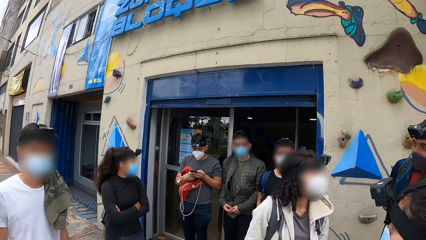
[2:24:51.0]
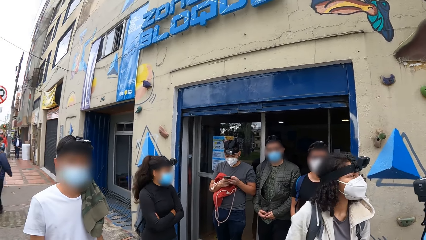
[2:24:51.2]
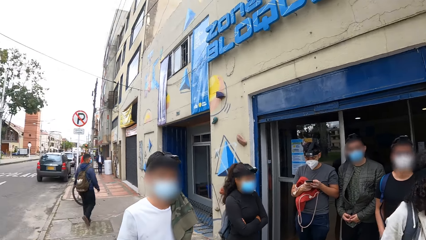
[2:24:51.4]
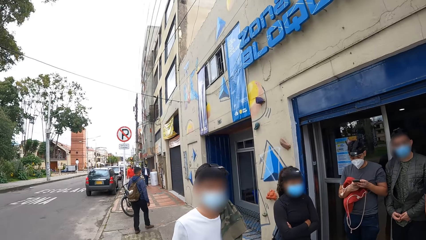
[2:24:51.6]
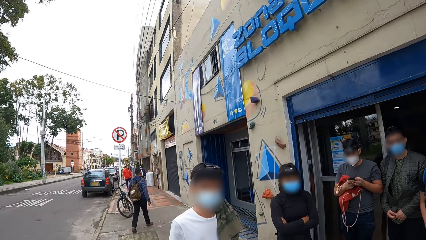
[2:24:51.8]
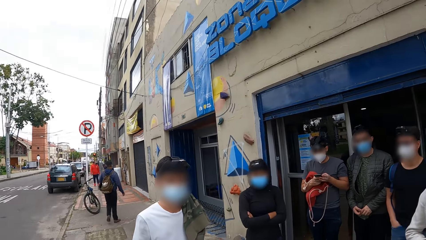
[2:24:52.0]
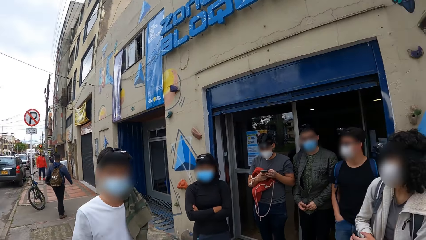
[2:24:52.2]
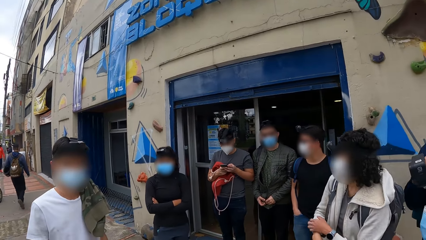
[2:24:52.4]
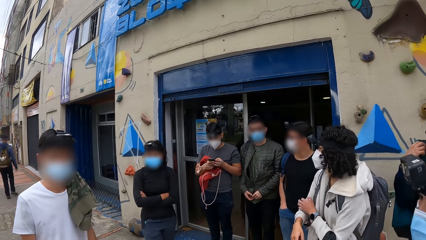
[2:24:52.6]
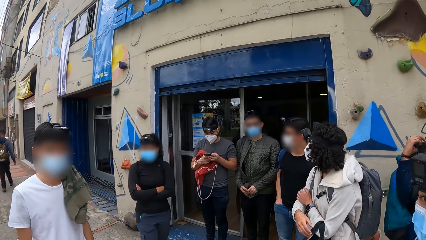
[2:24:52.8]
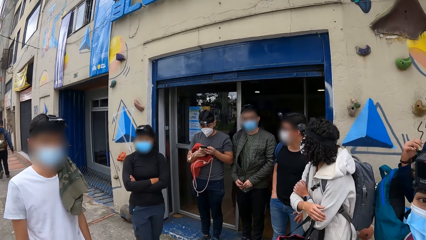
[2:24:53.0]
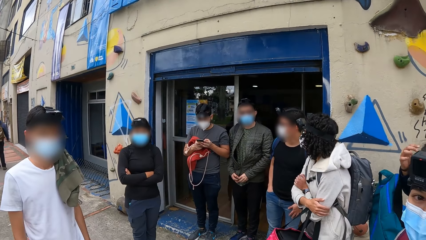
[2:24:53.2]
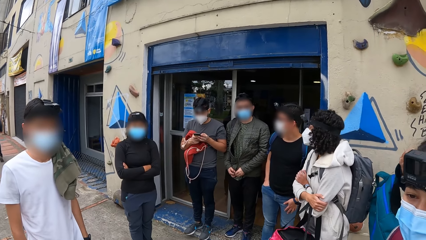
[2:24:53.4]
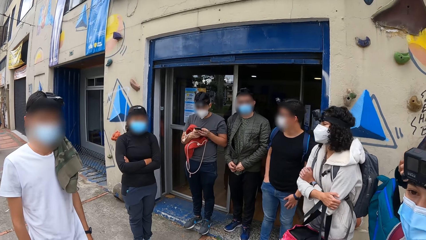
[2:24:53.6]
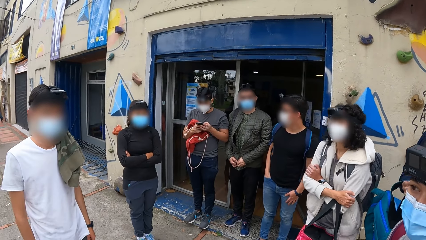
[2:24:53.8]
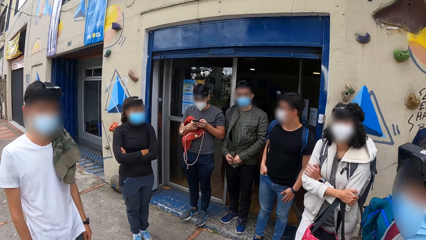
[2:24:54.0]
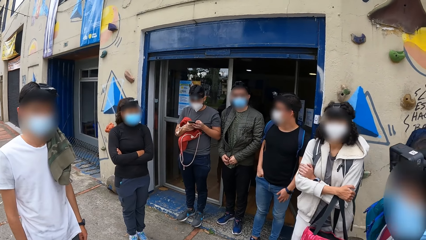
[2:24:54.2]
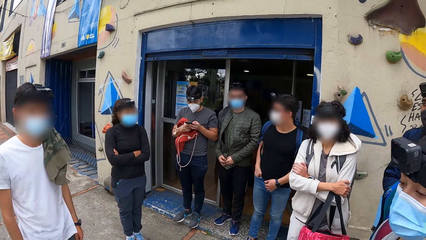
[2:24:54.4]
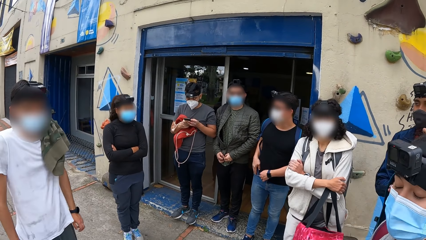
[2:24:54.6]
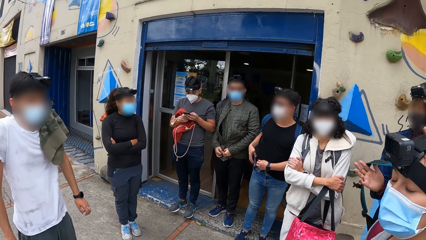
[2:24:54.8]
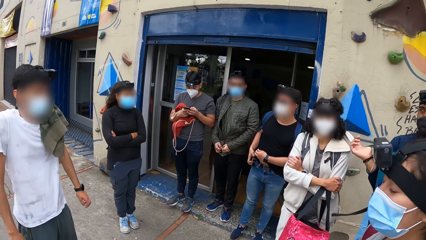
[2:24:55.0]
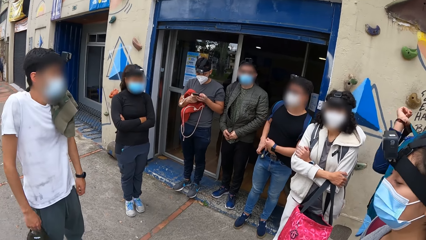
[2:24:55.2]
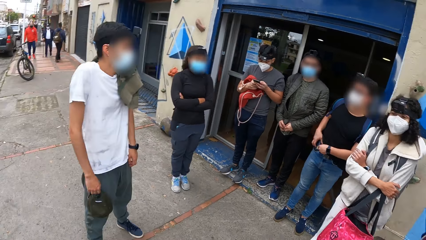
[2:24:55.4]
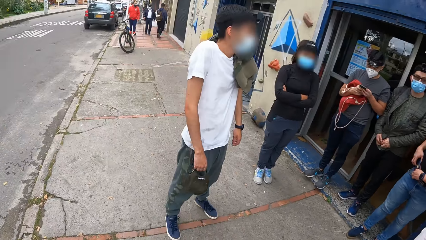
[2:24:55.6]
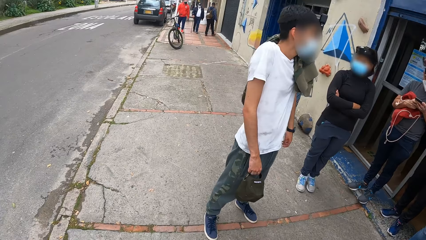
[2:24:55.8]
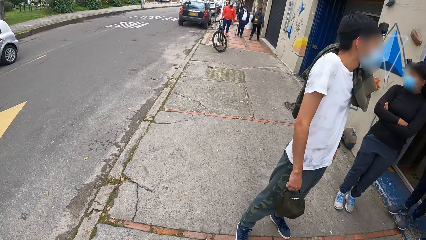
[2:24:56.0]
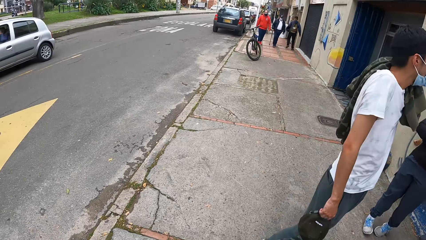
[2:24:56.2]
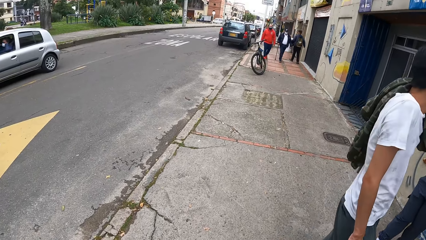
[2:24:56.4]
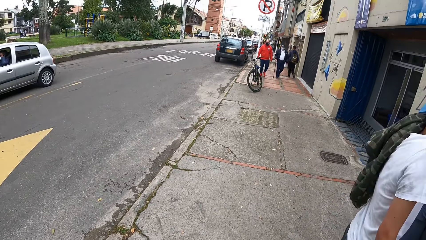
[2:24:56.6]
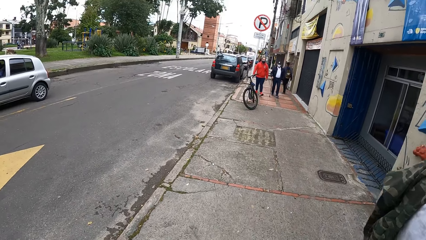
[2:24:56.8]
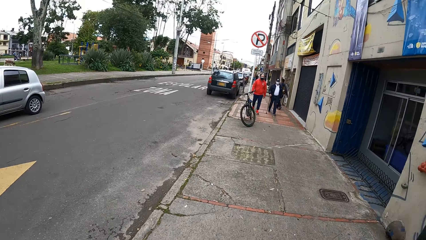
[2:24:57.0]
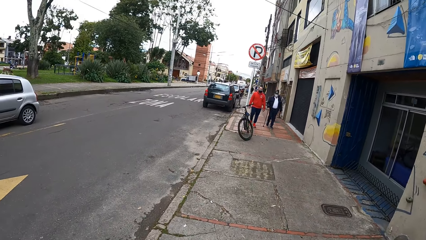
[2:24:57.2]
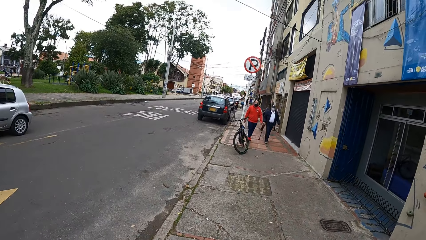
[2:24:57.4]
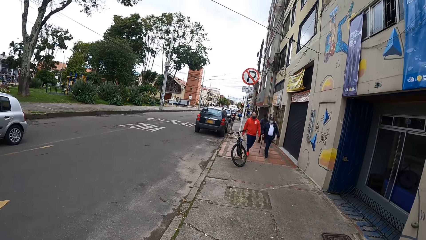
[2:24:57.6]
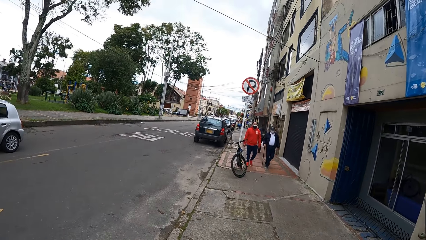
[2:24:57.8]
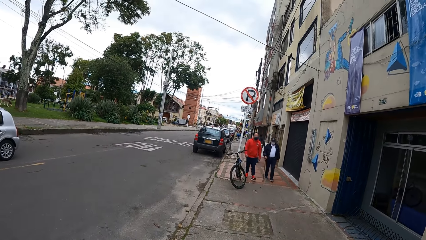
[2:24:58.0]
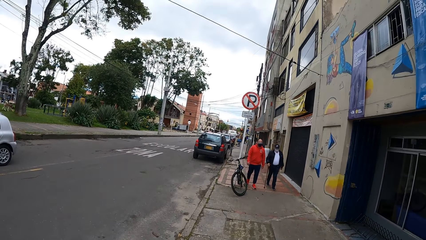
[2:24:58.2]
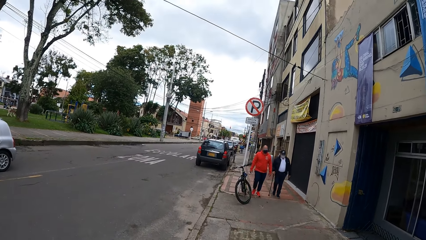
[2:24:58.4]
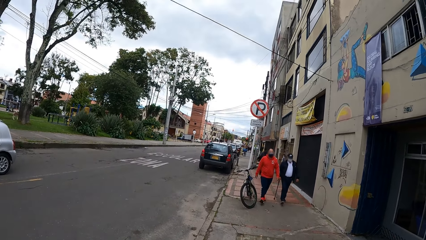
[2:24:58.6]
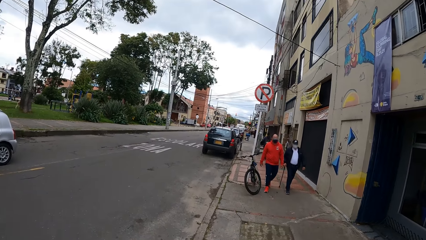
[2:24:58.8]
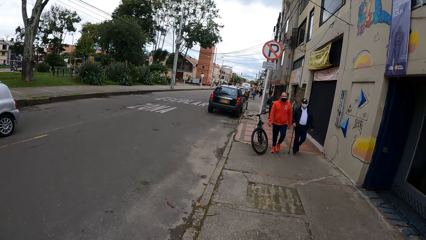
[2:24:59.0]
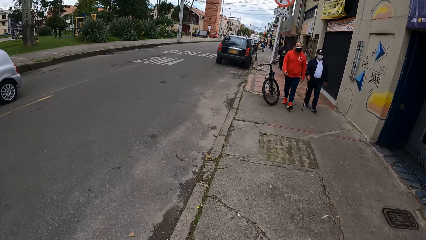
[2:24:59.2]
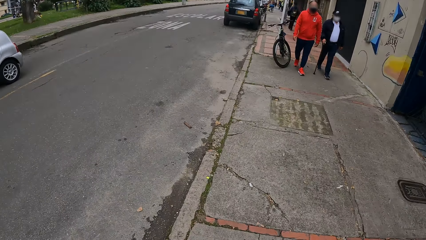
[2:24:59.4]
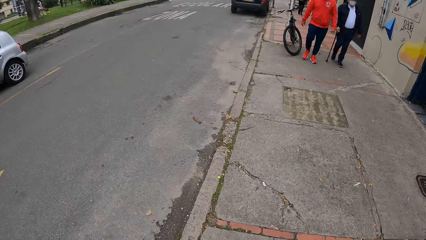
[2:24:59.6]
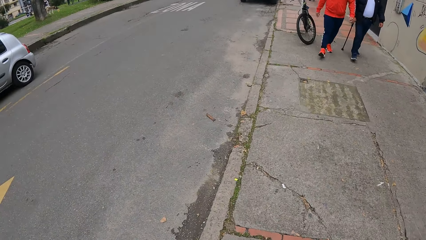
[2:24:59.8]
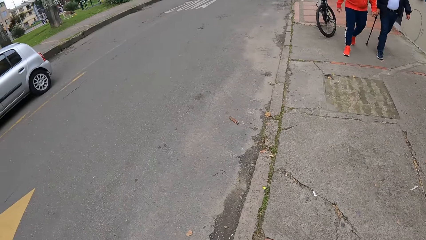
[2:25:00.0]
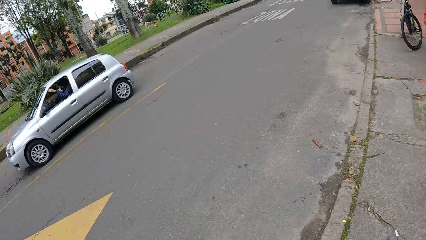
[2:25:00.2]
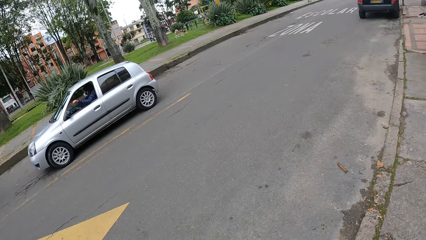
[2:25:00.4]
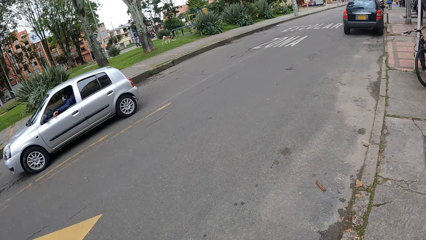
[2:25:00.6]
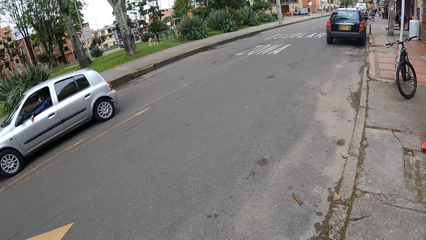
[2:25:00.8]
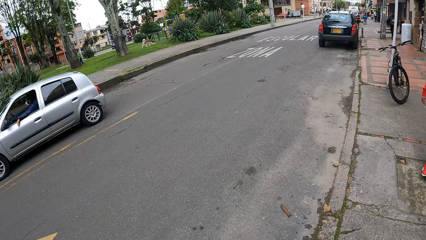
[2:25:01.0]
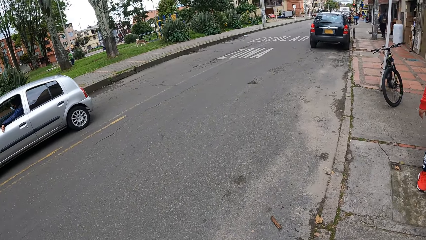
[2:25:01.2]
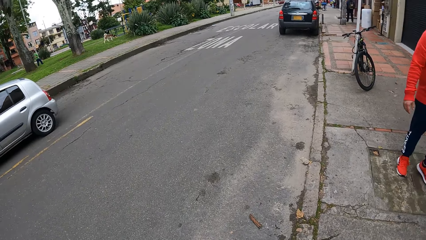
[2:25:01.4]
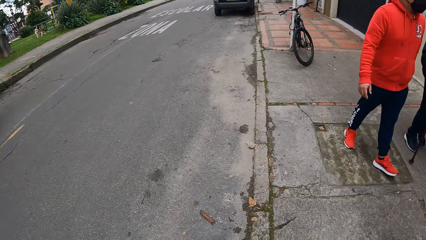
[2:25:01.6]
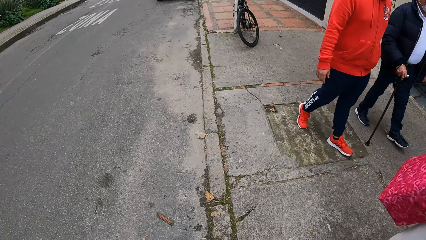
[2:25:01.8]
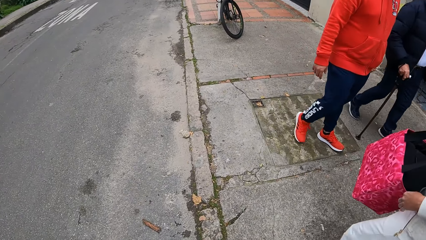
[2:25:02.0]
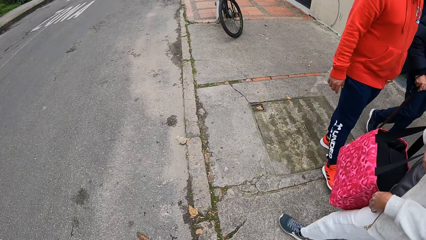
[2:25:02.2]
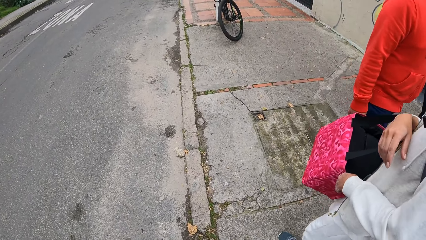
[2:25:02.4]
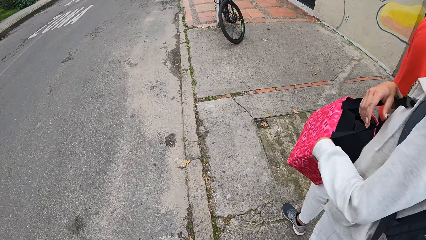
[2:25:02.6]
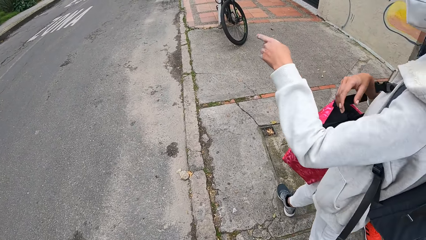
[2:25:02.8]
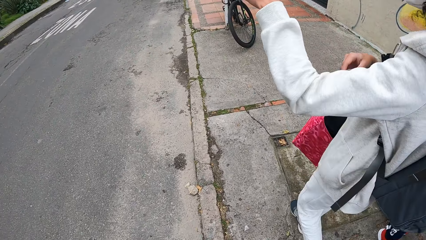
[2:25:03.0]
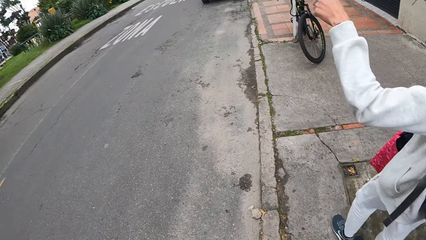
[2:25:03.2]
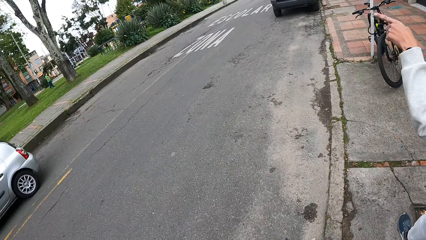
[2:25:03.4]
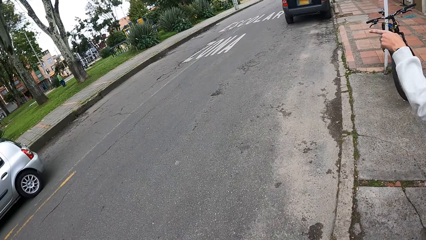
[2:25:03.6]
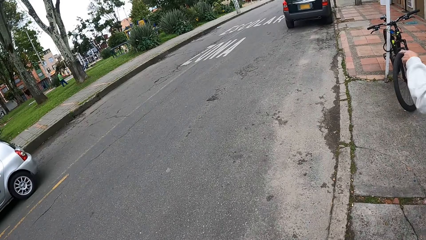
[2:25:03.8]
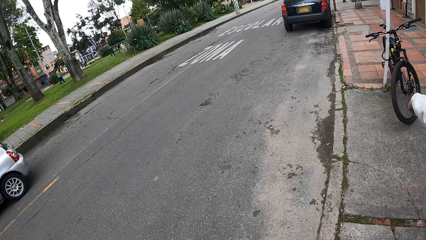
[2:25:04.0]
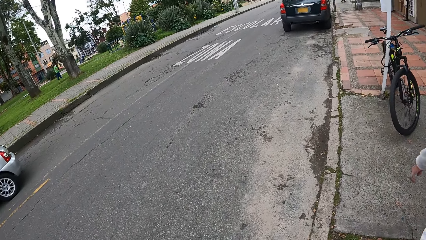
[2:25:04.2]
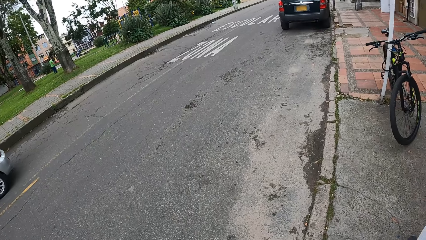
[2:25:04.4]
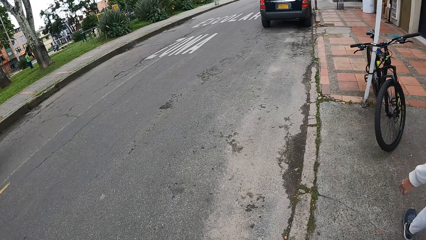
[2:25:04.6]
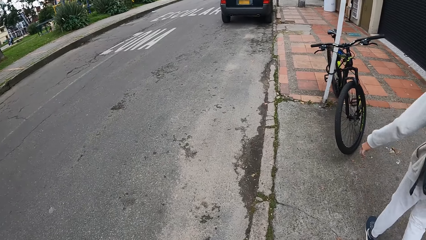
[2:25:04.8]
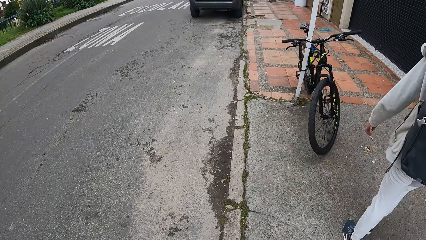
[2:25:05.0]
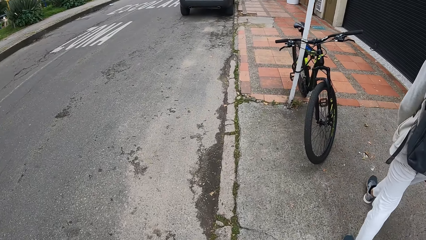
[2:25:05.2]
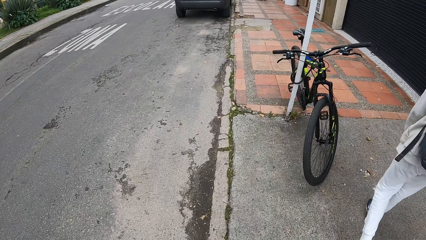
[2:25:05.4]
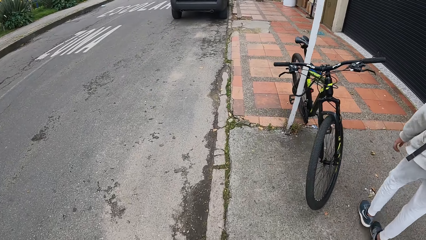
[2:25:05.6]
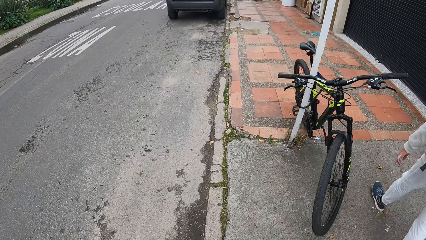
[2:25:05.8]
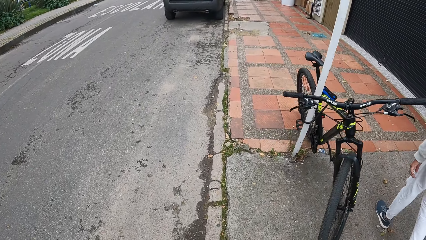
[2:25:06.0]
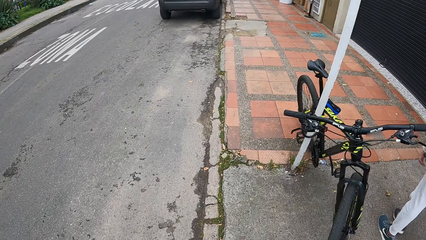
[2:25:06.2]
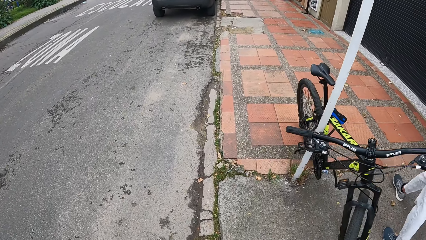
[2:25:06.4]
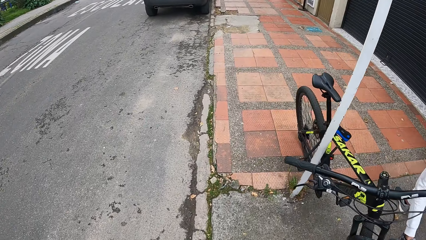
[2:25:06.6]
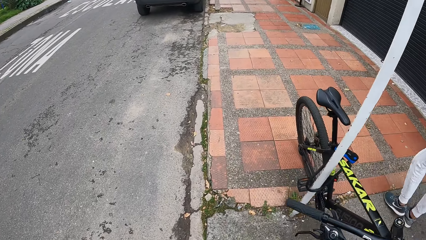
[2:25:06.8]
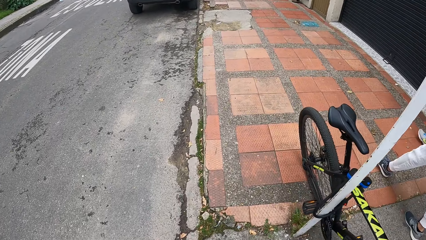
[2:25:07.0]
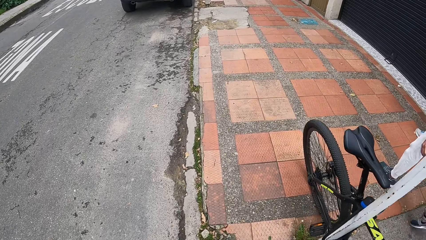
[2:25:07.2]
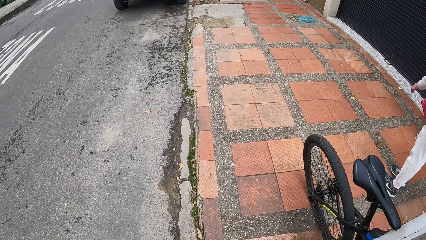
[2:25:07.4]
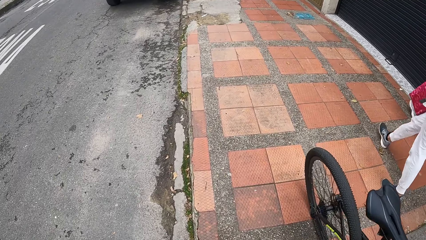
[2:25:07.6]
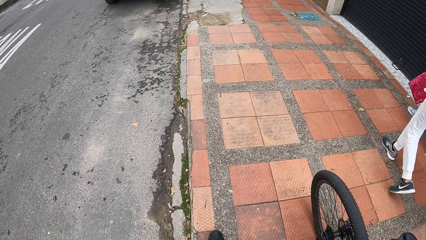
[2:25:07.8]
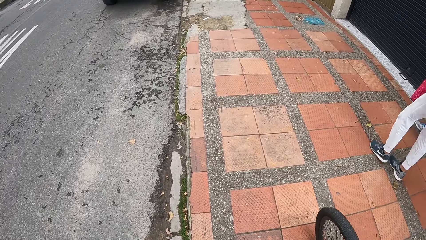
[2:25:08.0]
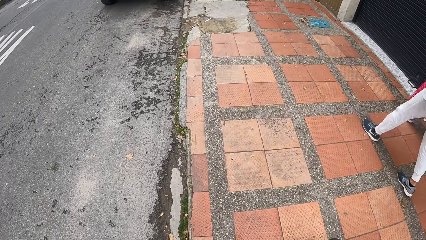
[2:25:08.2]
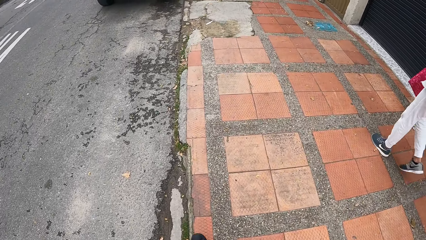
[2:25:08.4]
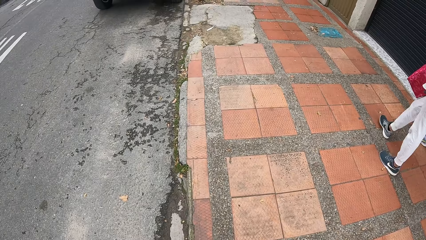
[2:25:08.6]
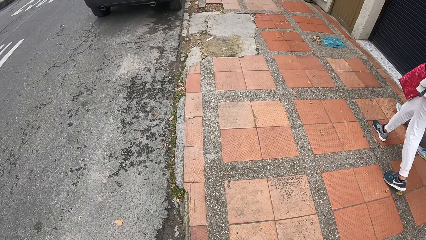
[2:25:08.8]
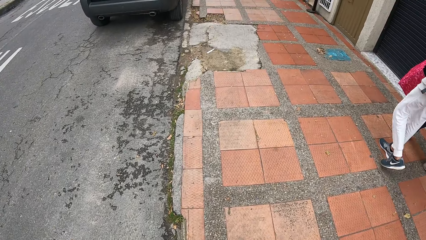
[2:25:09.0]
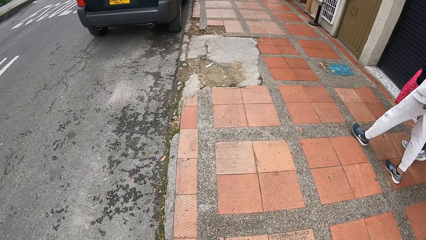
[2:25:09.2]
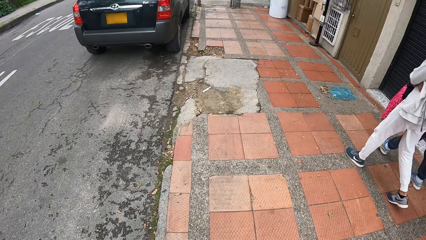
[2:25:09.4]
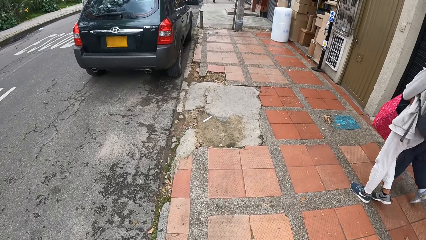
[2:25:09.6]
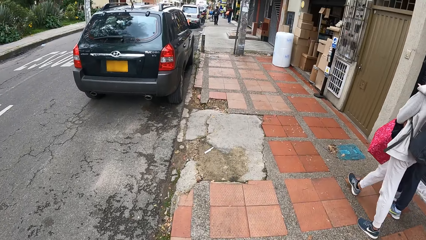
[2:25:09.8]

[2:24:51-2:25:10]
A man wears a bag with both hands. Another man picks up a phone from his pant pocket with his left hand. The camera wearer walks on the sidewalk. They walk with friends. A woman points her left hand towards the street.
